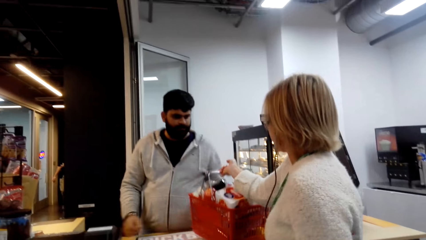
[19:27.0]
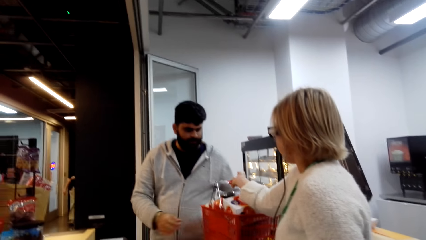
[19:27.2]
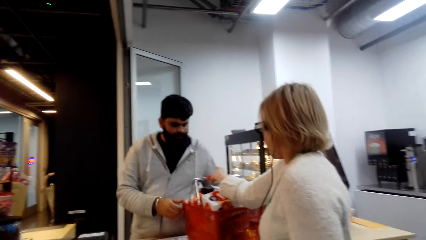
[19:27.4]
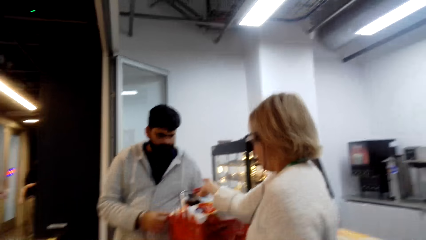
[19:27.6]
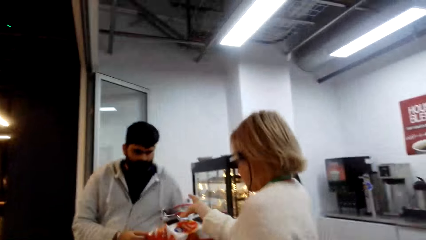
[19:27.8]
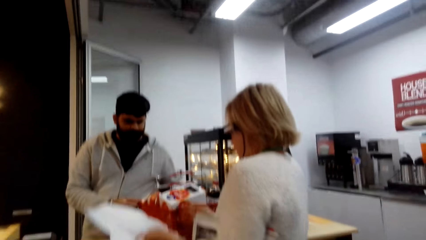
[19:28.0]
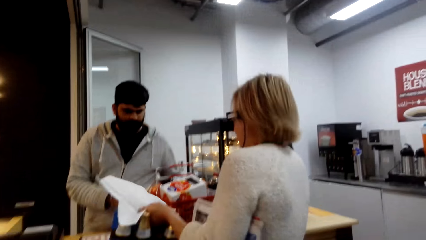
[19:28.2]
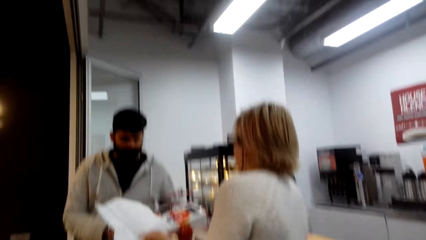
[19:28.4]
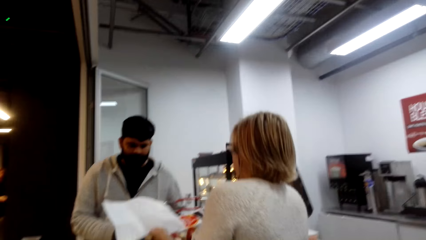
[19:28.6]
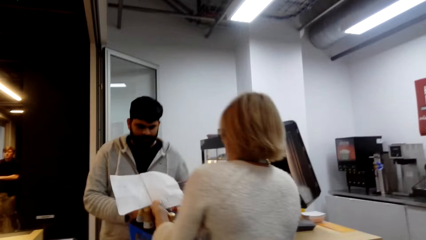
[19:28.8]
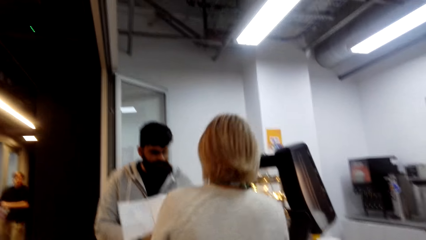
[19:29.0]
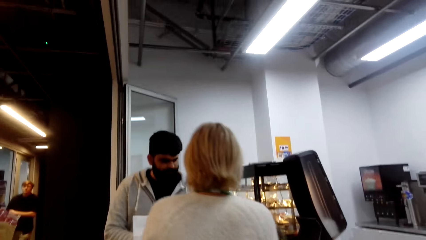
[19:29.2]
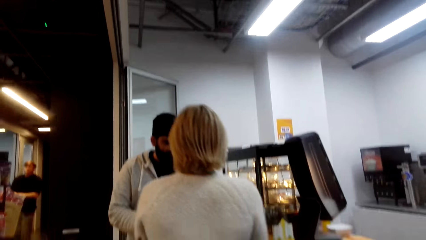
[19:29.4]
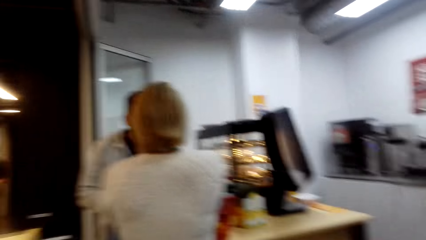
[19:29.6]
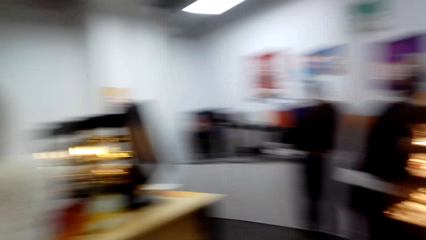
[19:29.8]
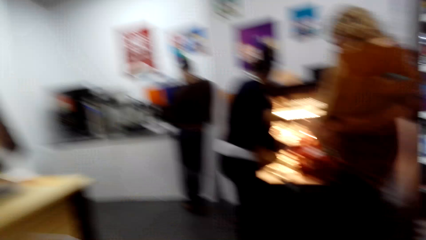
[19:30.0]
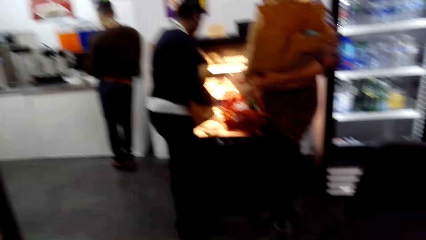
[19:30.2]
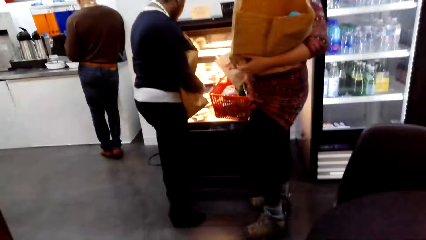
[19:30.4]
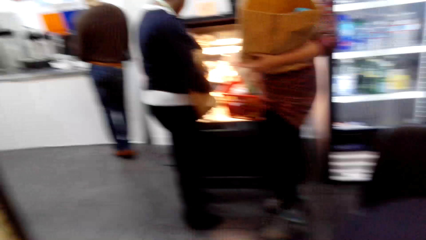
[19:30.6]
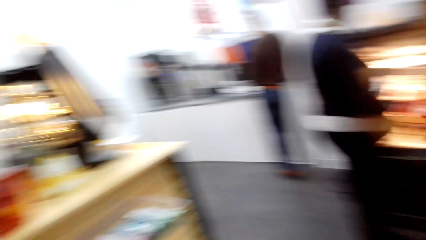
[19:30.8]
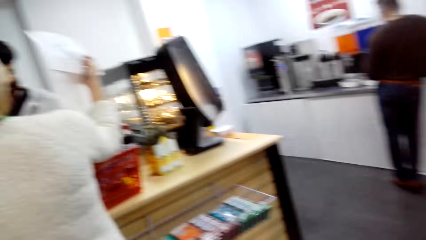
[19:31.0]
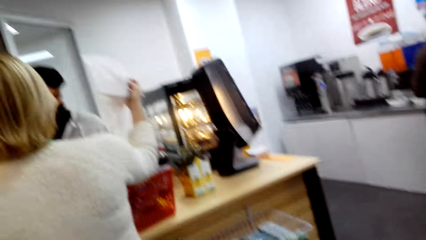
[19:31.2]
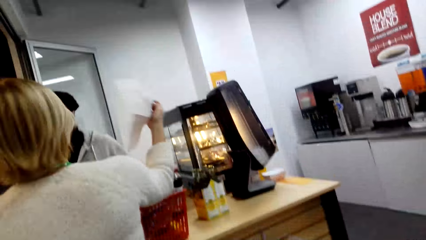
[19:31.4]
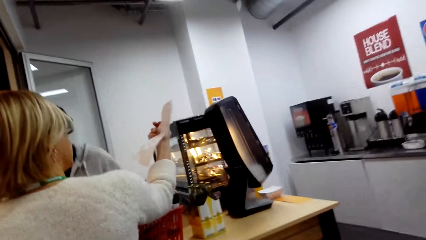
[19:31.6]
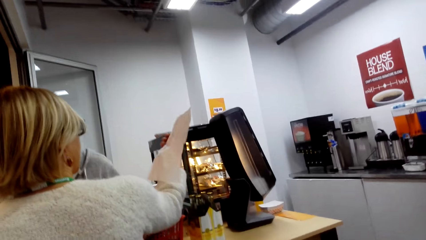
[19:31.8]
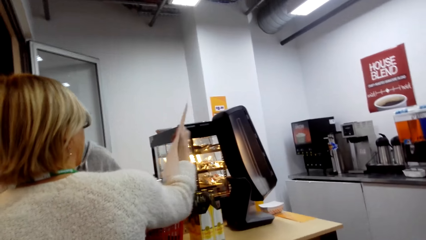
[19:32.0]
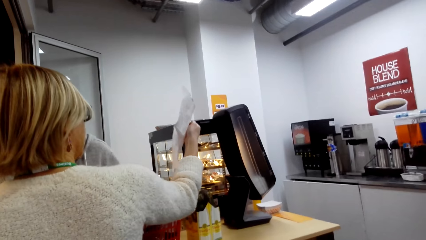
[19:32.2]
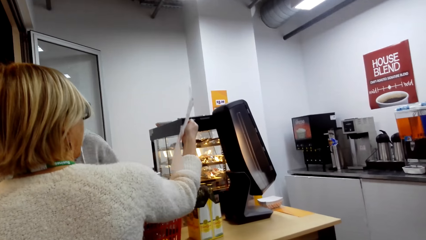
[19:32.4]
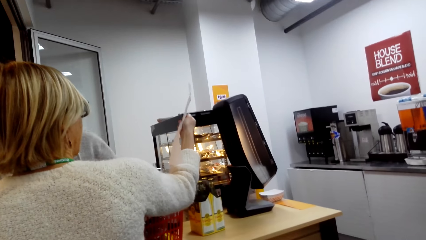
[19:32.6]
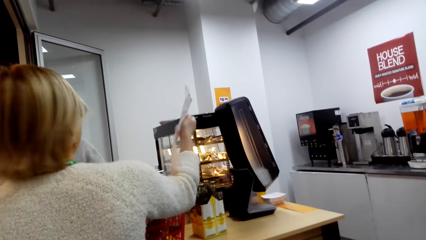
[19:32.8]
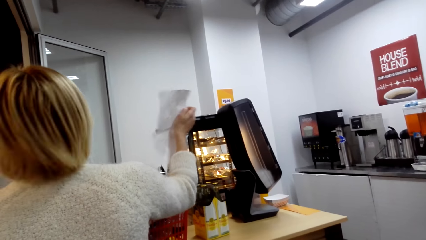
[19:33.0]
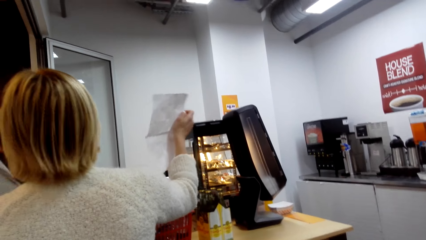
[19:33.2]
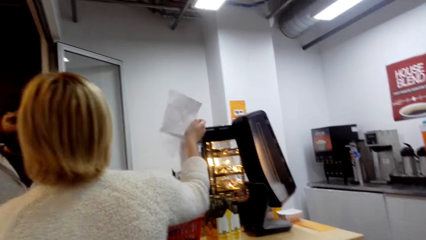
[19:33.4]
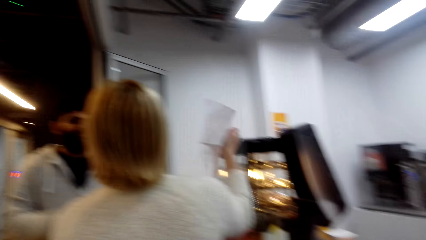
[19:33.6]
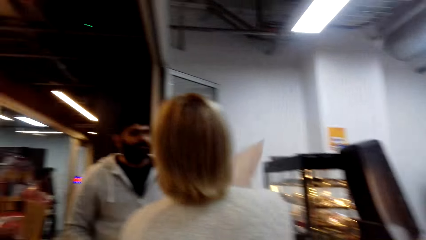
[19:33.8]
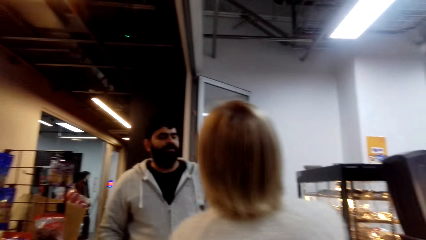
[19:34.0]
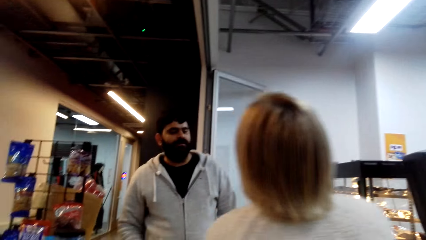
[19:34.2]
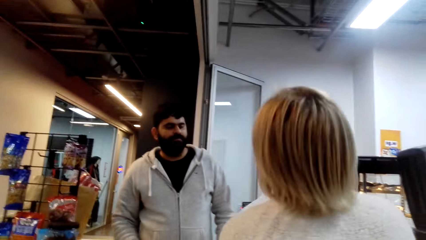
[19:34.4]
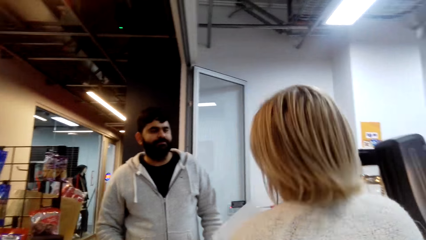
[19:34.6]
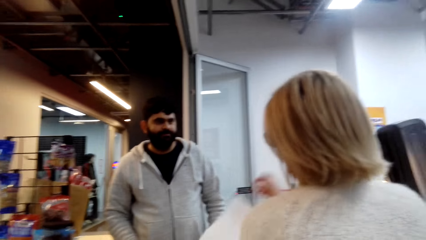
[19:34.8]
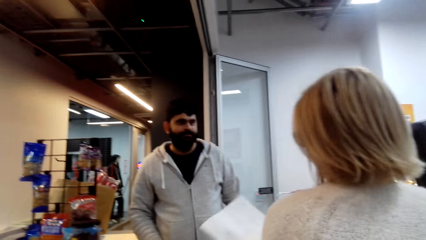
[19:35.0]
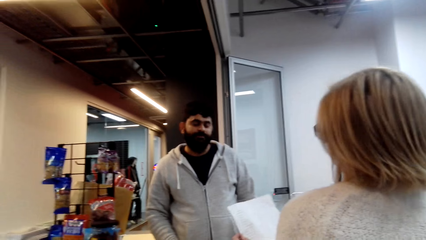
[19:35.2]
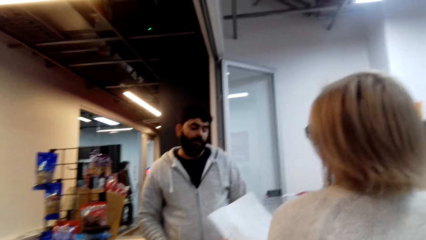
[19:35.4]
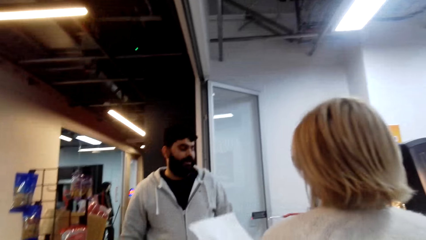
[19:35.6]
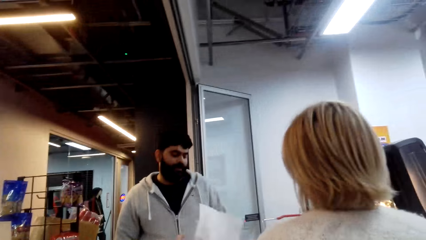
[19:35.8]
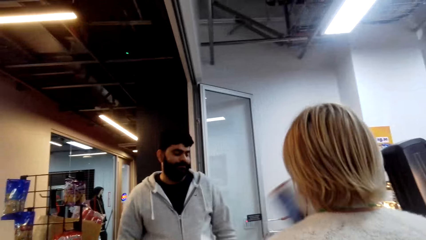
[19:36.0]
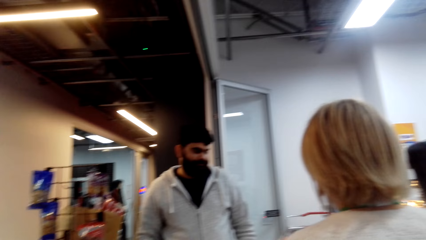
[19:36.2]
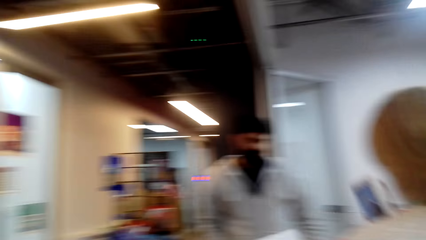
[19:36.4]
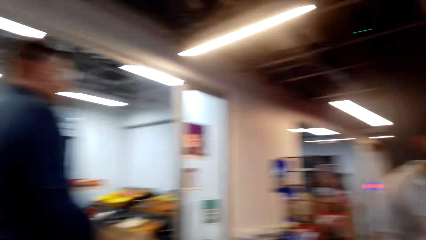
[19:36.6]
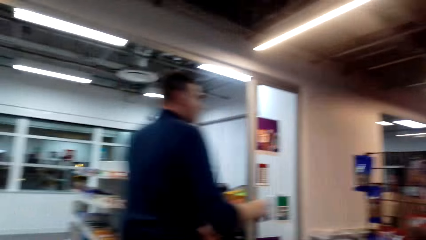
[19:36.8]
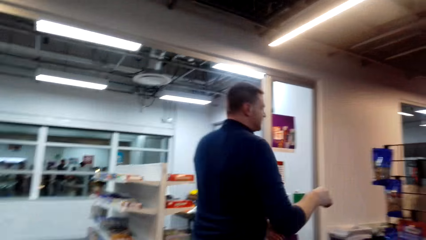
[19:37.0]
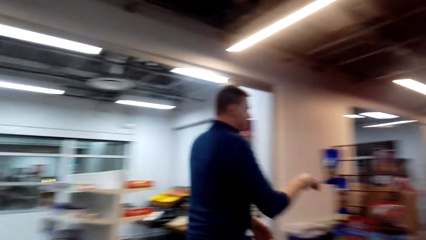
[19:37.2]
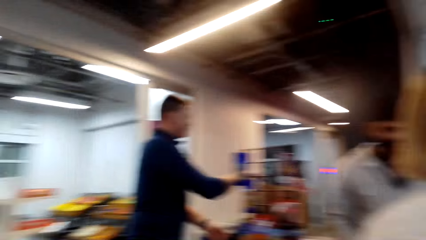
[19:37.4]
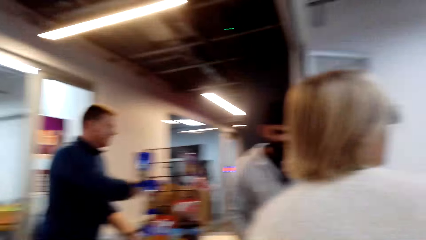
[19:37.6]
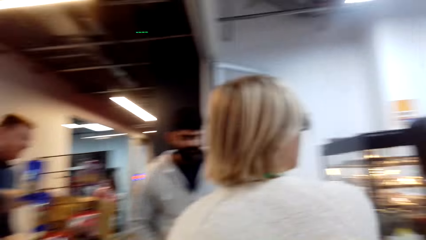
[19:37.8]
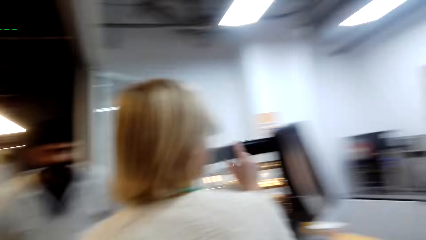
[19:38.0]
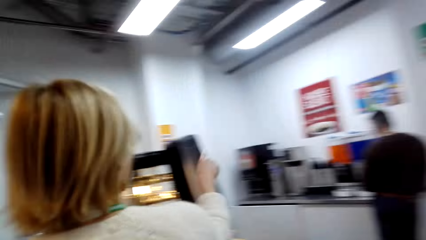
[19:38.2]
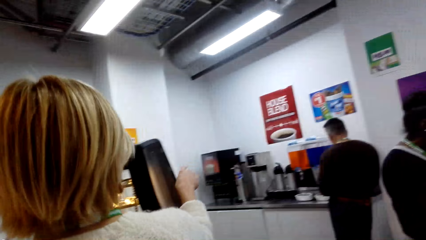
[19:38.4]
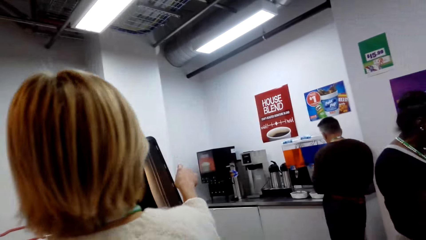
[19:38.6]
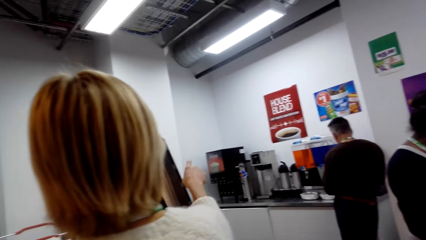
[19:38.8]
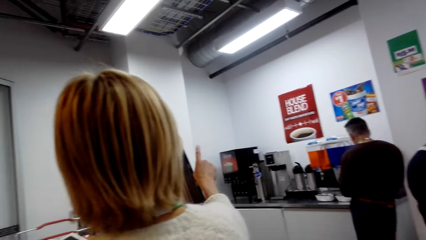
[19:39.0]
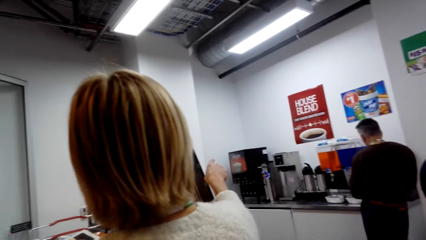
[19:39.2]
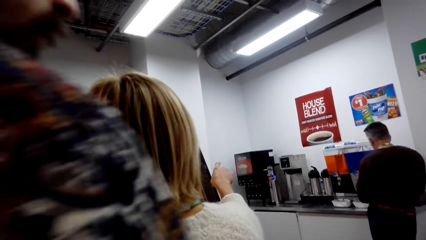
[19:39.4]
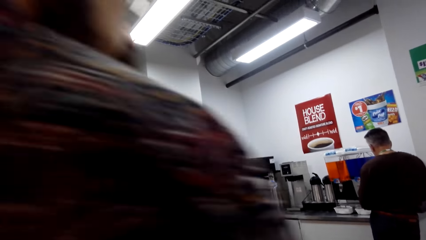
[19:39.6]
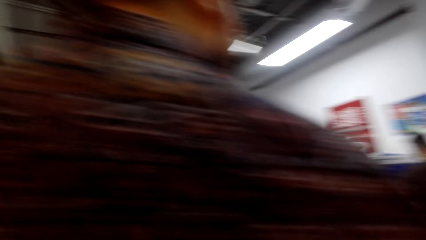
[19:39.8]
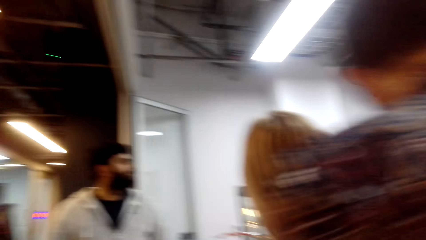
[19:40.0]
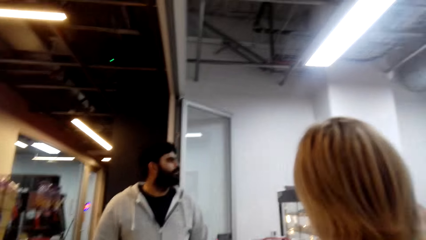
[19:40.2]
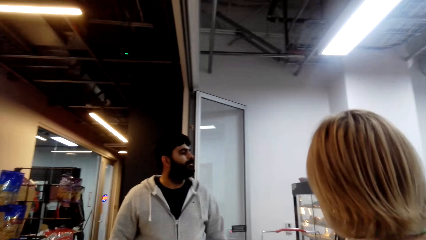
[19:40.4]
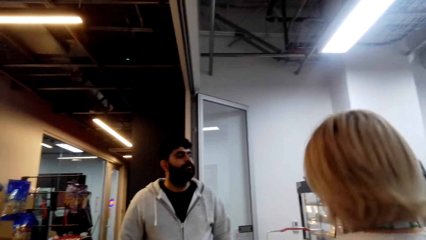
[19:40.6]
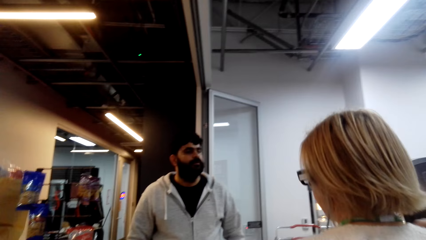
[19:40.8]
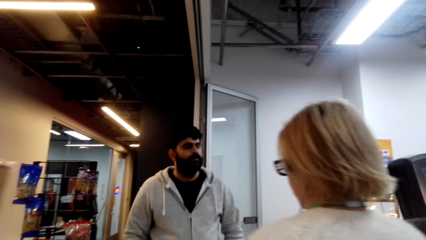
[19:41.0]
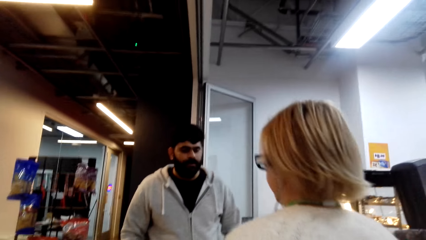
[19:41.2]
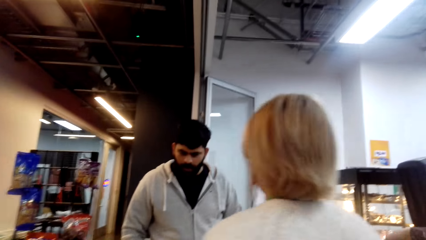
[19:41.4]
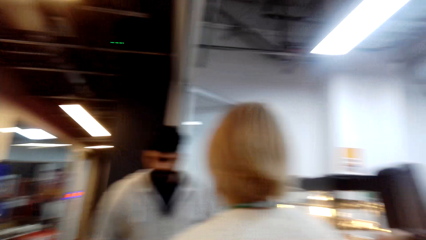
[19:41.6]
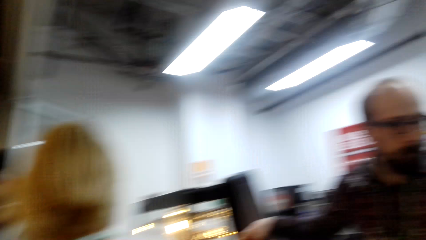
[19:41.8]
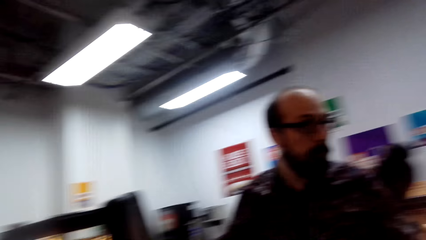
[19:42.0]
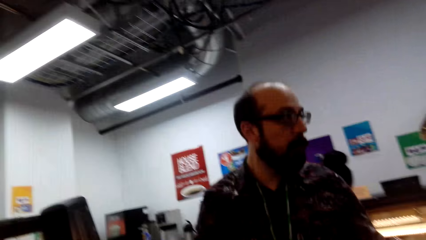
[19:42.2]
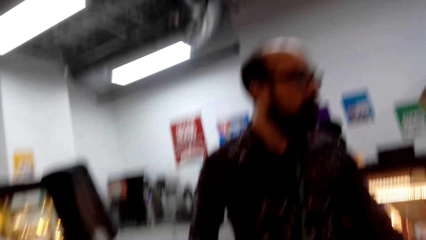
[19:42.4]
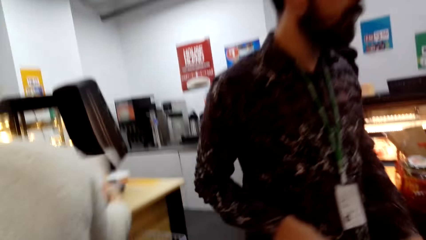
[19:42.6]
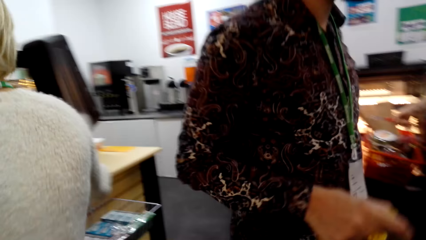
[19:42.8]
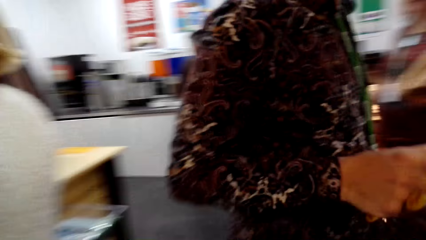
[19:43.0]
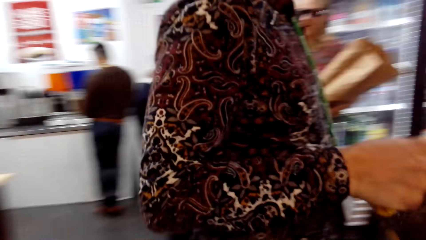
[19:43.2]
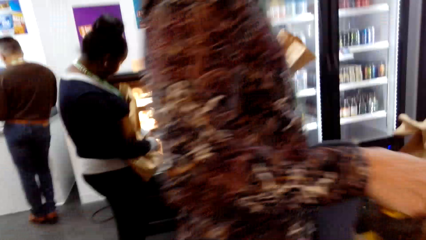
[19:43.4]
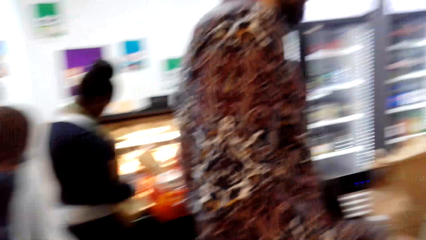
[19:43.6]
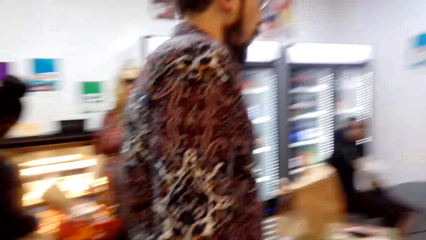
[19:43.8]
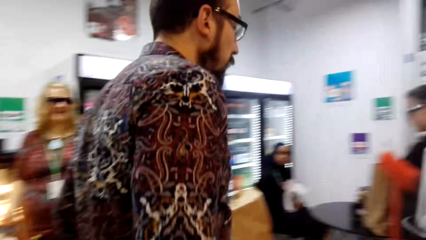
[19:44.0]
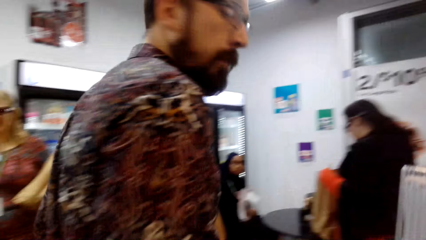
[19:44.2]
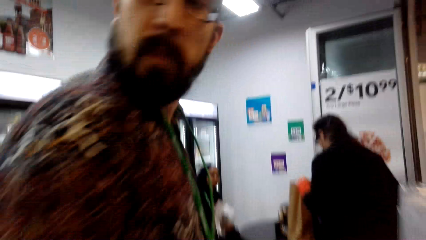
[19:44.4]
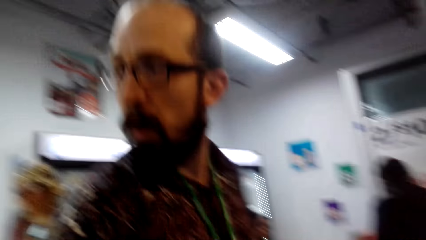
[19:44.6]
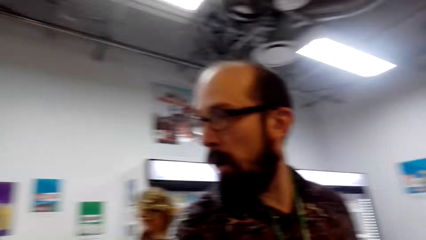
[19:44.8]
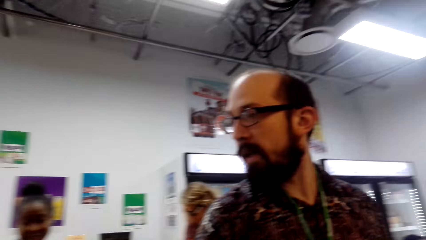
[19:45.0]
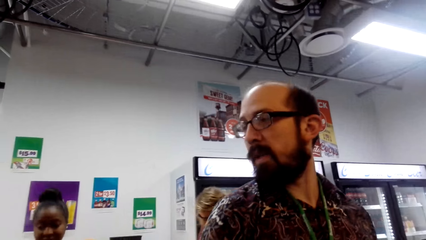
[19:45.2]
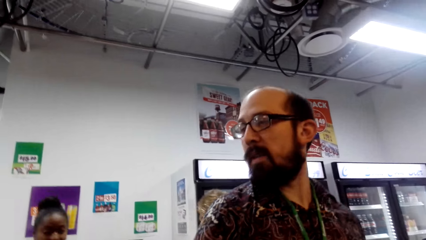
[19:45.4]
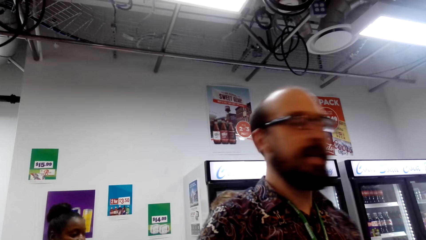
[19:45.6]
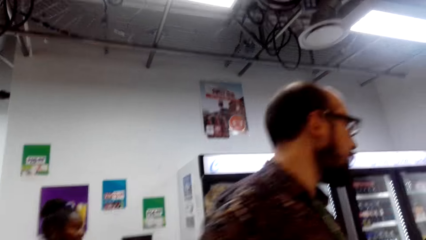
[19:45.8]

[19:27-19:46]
A lady interacts with the cashier. The camera wearer looks around.
